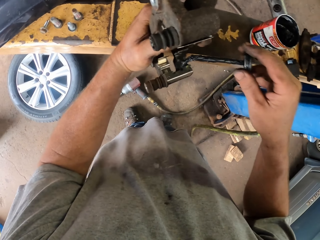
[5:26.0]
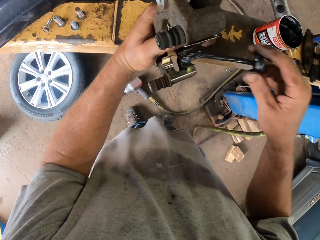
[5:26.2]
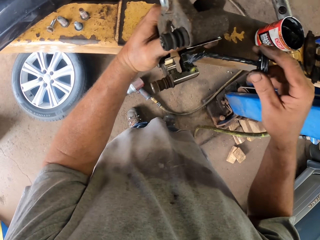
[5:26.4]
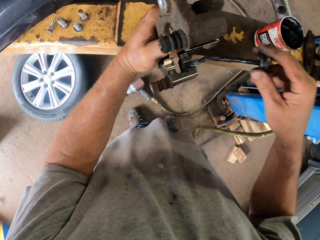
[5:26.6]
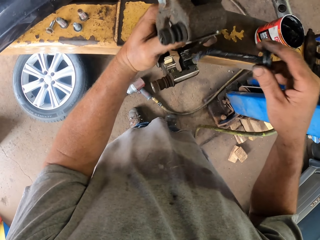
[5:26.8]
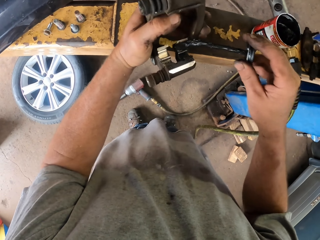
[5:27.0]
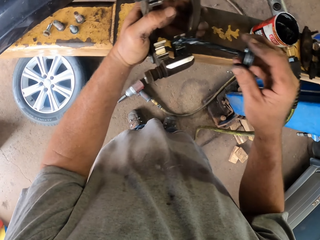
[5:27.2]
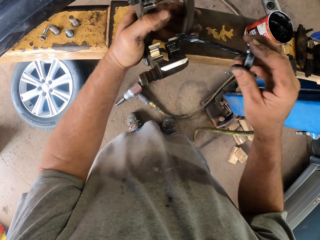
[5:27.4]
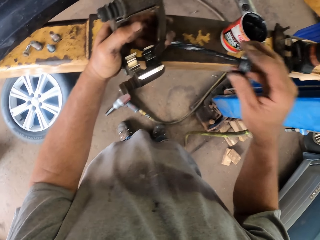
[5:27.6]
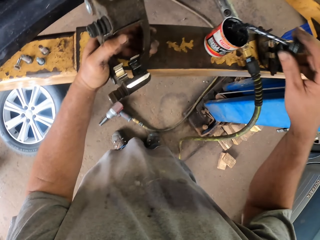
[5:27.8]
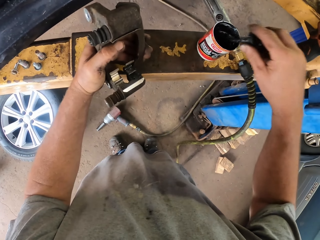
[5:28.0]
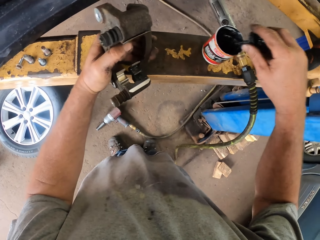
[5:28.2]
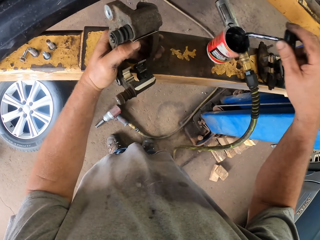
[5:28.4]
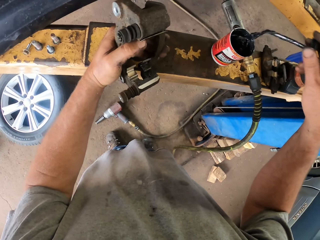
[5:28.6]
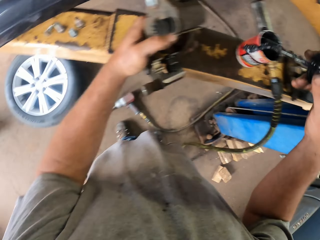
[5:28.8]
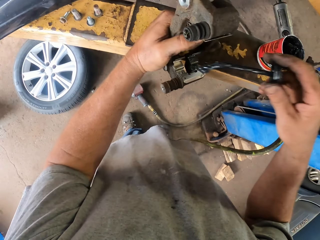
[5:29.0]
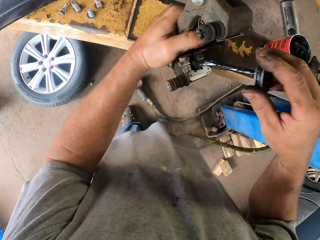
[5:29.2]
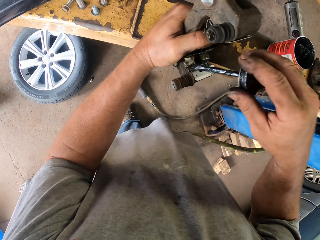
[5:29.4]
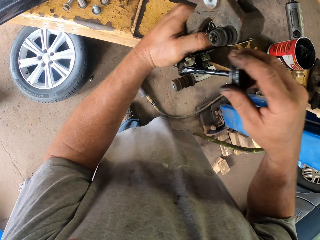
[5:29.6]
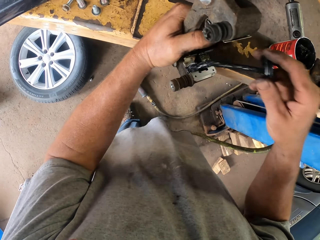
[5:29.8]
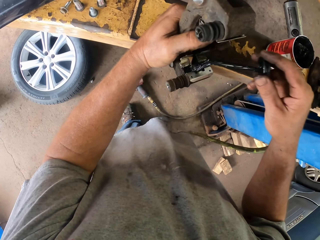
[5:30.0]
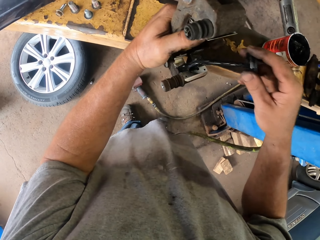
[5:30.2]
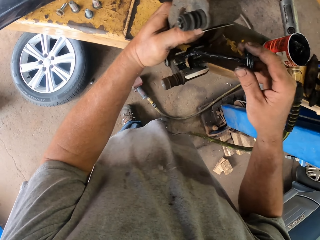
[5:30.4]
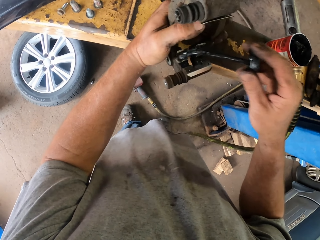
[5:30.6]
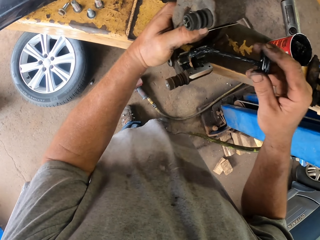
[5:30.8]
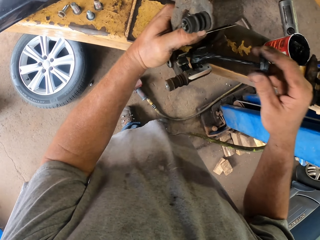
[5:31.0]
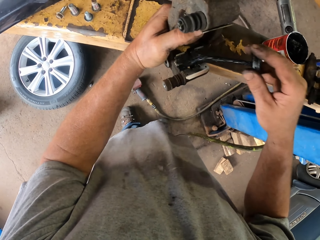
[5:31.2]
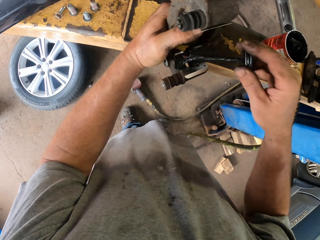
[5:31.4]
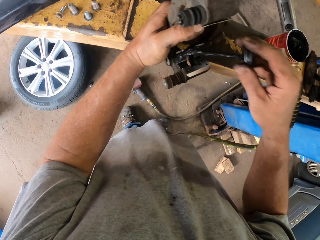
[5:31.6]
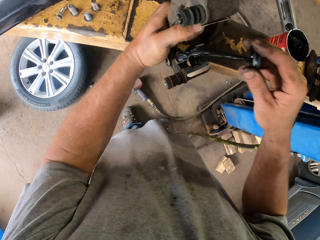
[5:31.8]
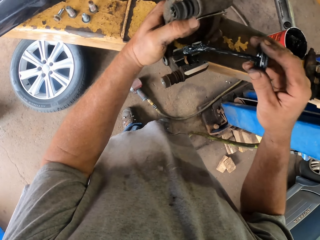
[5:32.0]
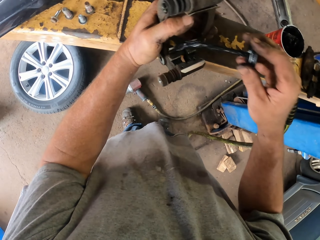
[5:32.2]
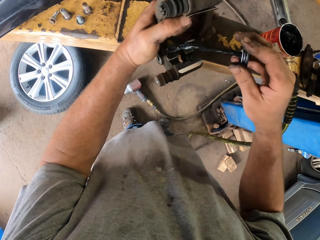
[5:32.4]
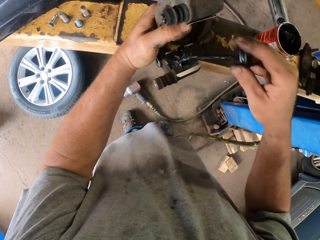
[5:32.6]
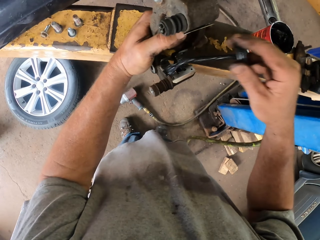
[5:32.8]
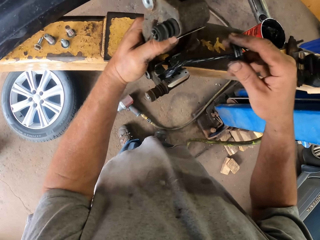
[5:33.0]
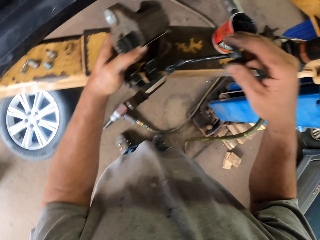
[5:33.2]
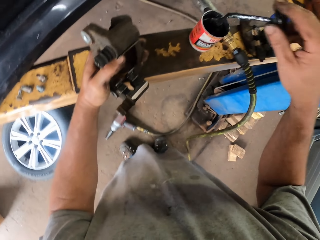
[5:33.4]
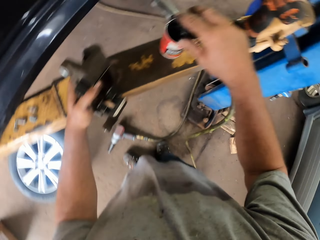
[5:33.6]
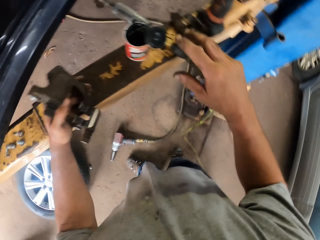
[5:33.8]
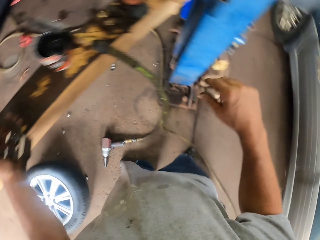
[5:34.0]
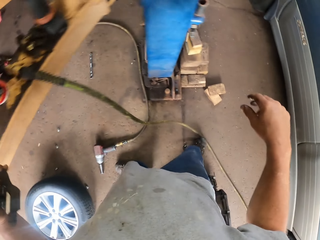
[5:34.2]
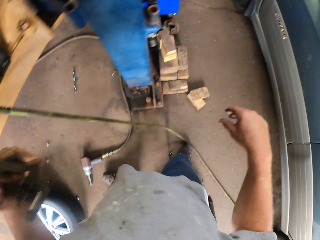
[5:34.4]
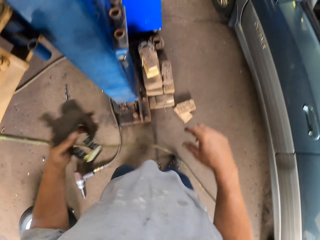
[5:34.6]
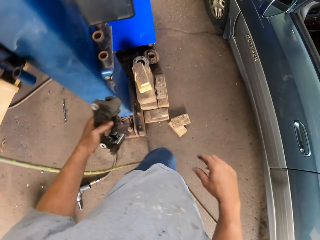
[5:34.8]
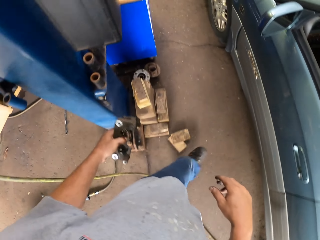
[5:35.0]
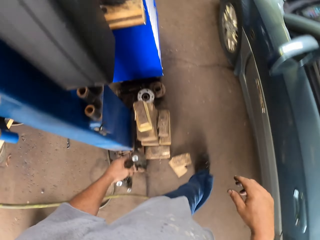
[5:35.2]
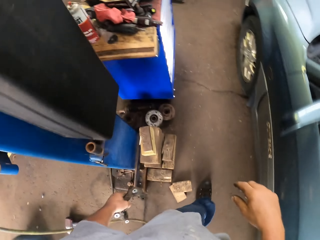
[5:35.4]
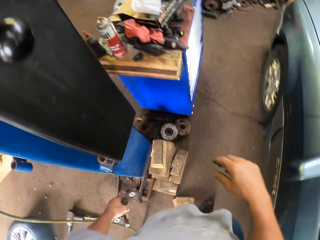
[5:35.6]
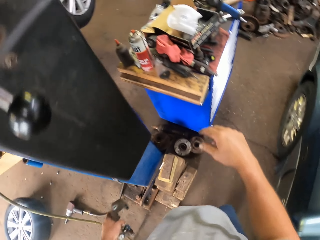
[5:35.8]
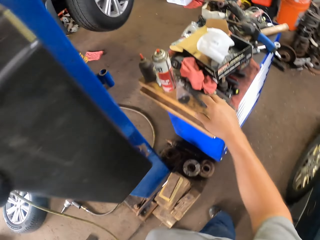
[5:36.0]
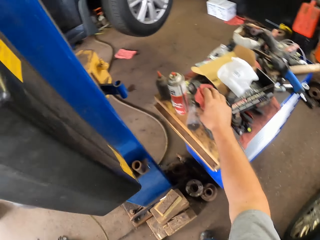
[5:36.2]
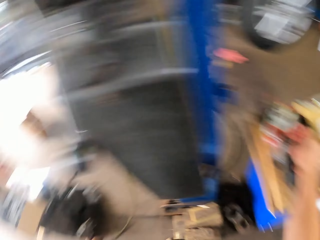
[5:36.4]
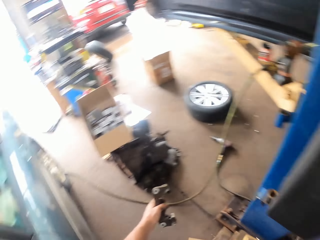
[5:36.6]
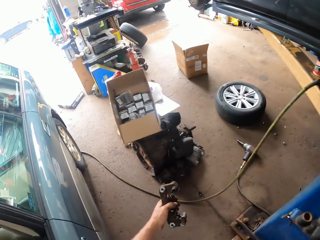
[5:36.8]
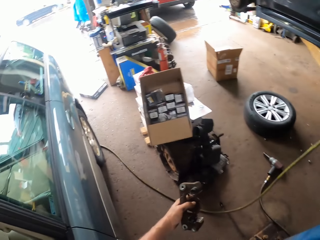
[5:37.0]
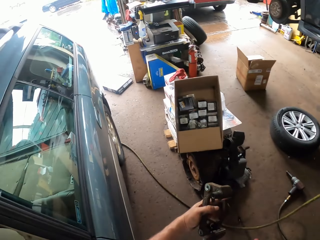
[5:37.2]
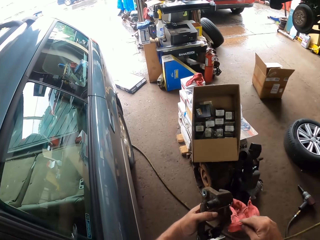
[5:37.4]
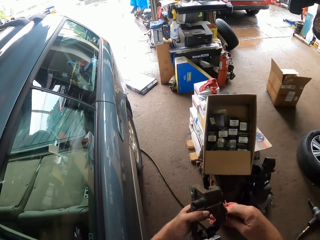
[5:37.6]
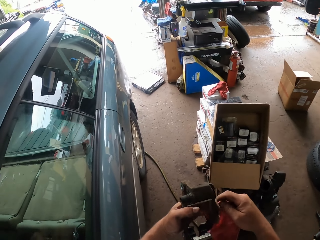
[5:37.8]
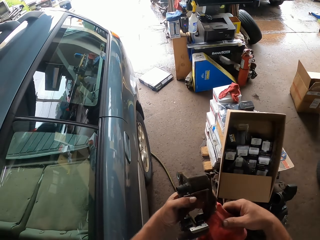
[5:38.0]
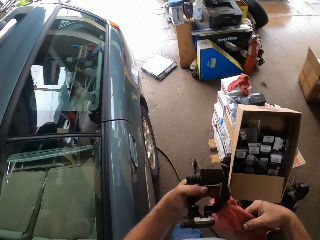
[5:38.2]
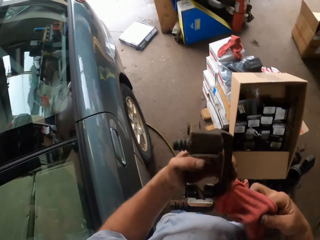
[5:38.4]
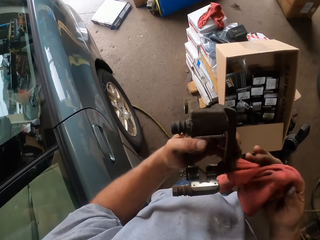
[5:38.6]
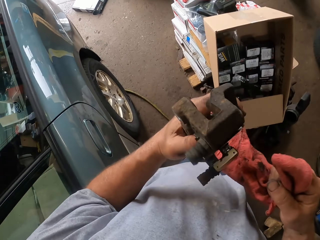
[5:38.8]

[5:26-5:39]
The camera wearer puts the oil brush on the oil can. They take the oil brush and apply the oil on the car spare part. They put the oil brush on the oil can. They walk around the garage. They pick up a towel, walk around the garage, and hold the hand towel.

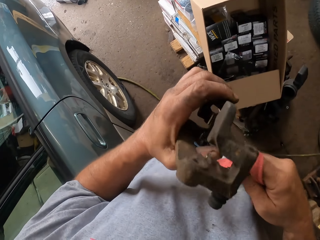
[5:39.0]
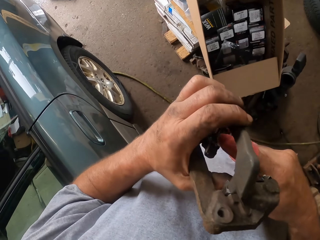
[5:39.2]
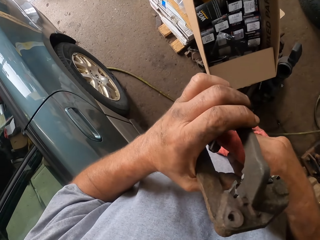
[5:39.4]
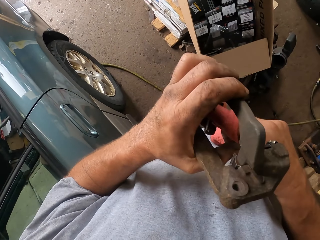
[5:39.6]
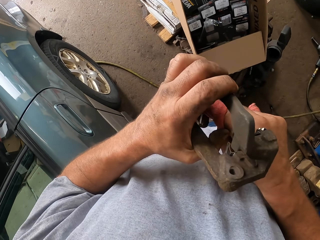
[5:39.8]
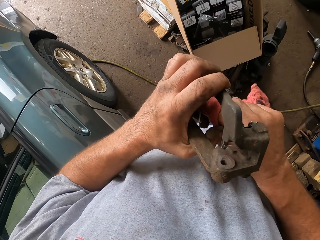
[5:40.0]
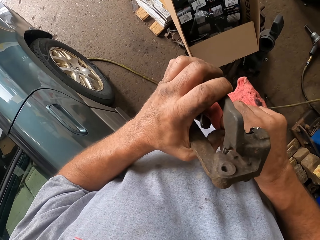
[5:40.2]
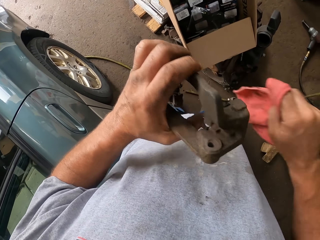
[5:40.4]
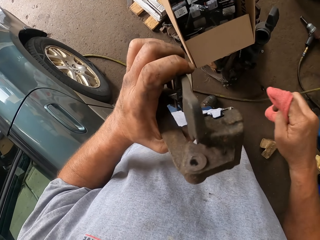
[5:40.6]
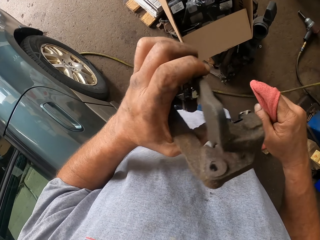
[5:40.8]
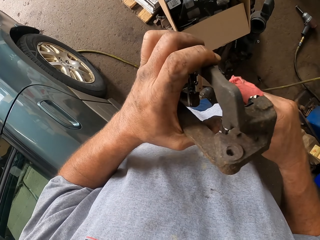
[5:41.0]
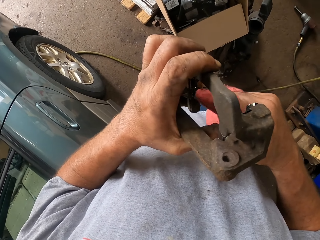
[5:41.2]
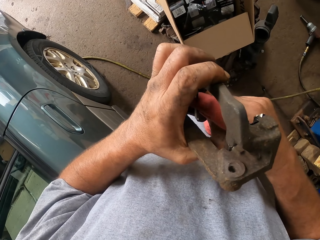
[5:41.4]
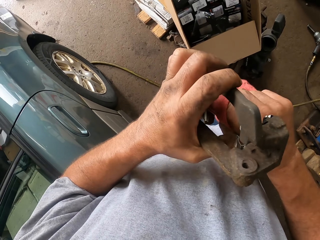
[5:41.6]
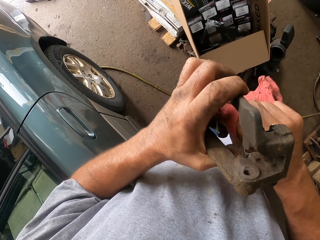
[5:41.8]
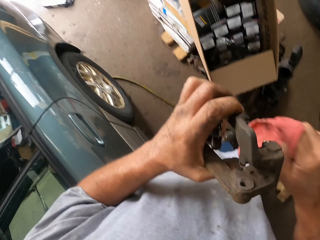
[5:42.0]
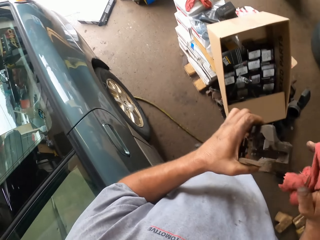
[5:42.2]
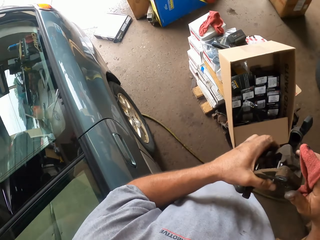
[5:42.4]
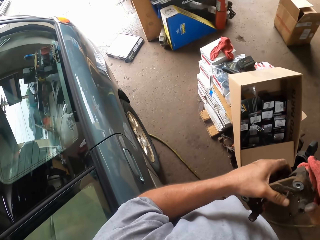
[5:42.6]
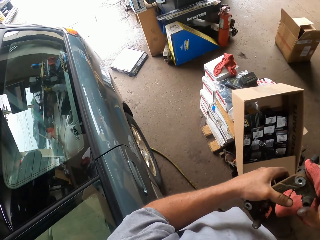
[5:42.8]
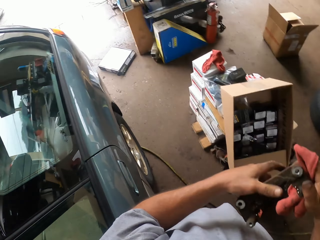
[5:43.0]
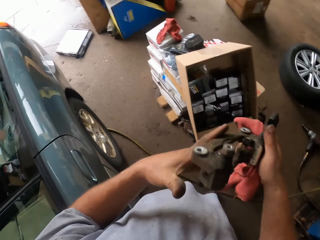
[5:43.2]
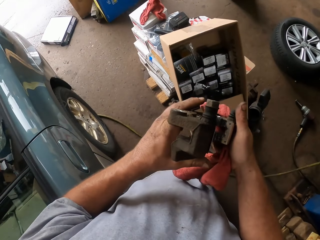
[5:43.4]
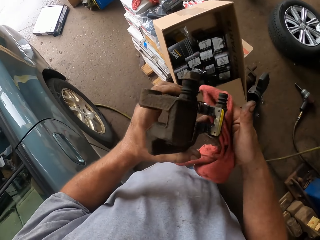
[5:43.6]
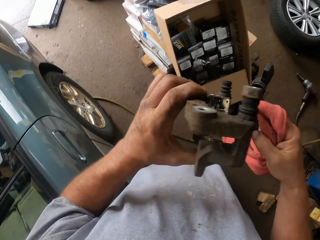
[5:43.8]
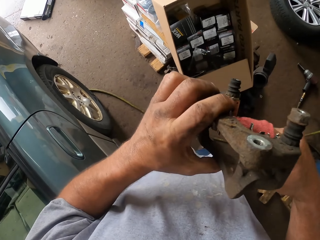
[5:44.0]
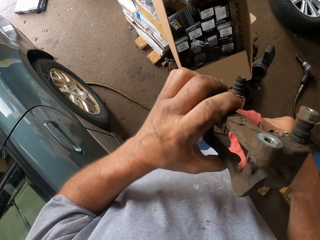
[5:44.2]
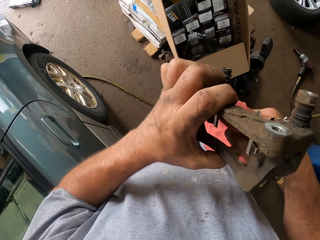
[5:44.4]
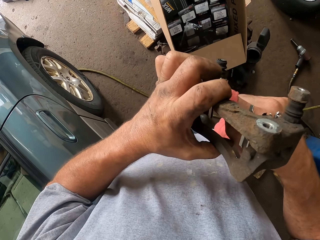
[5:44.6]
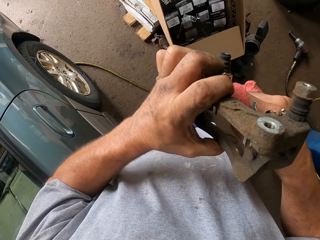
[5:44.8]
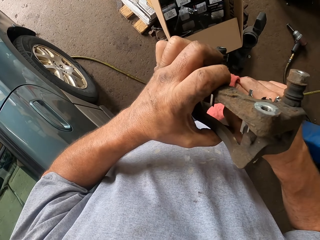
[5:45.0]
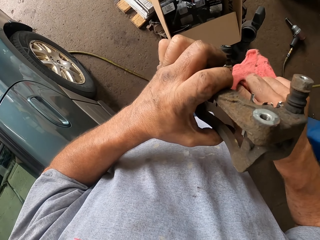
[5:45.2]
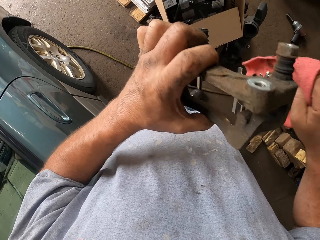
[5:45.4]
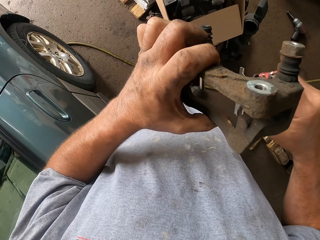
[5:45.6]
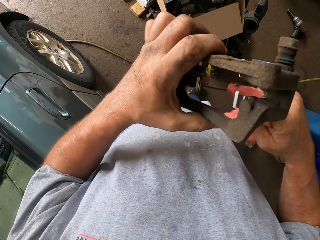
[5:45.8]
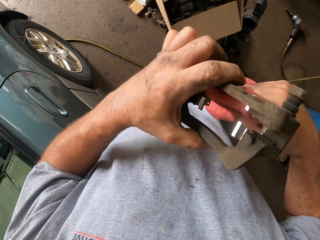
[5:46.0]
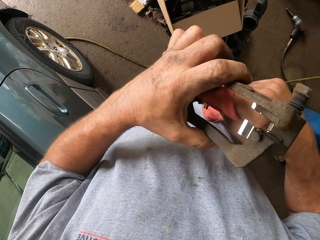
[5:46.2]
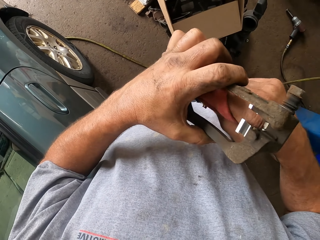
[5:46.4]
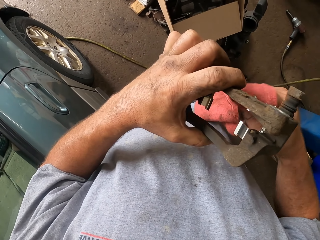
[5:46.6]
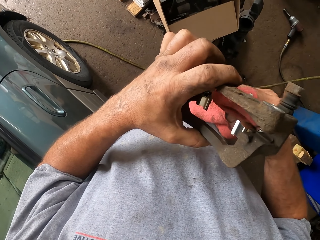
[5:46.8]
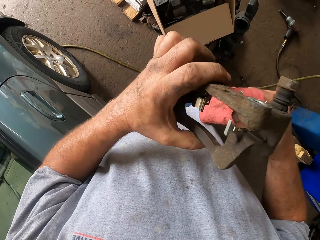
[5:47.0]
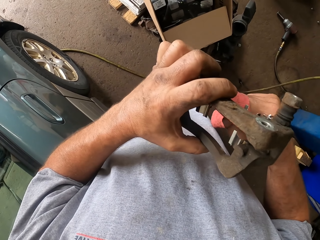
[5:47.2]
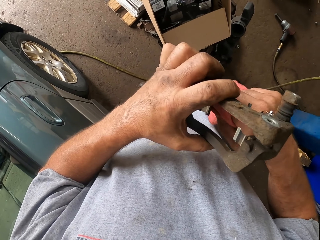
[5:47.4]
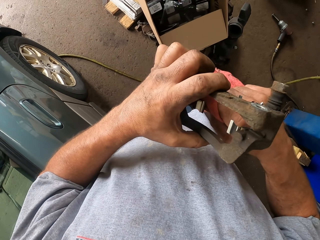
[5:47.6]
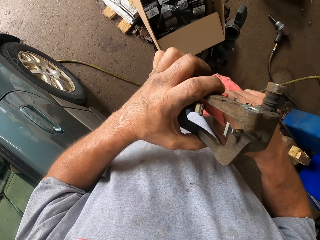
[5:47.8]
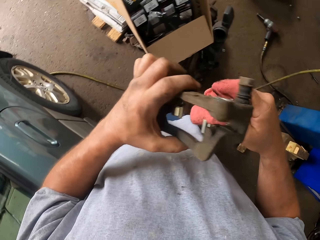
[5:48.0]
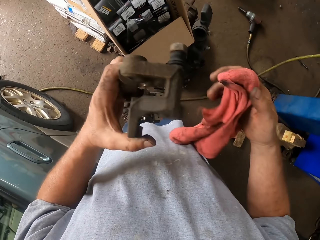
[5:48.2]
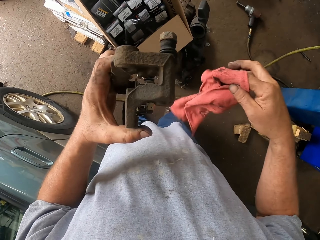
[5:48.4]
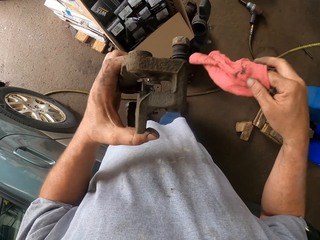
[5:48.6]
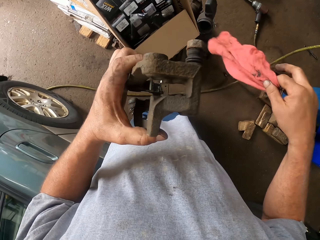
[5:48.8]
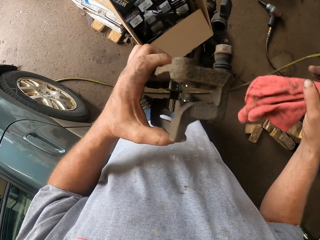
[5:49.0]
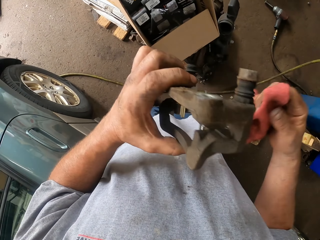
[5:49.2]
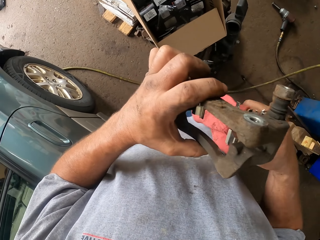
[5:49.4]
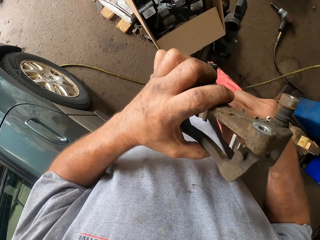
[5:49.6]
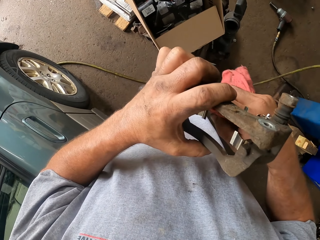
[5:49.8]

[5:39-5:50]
The camera wearer wipes the car spare part. They touch the car spare part.
